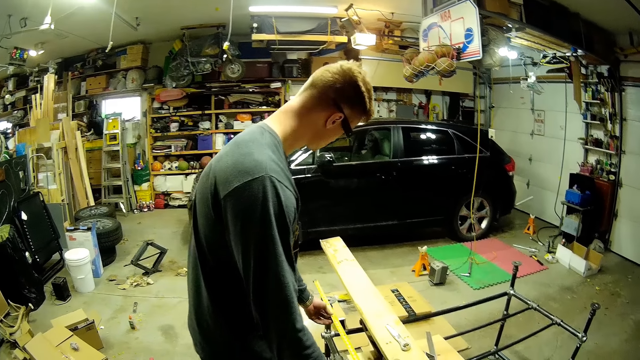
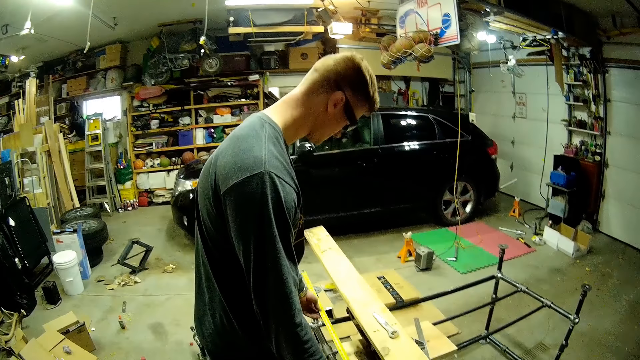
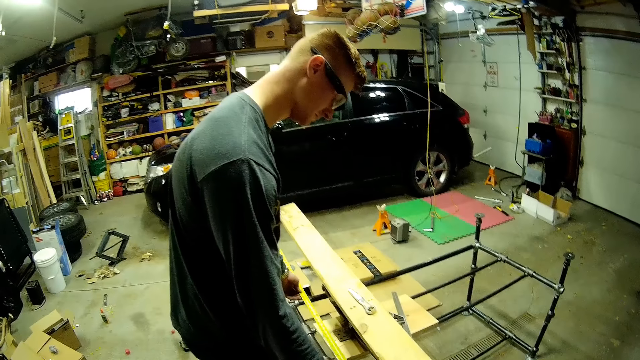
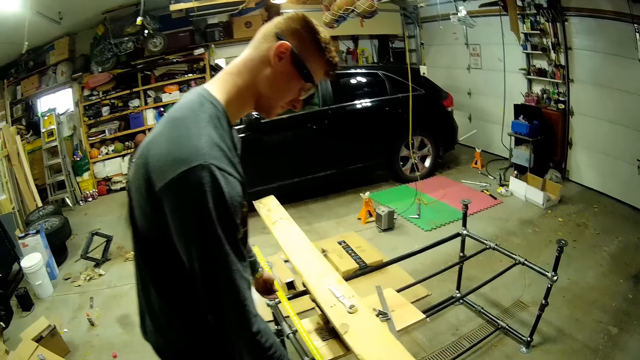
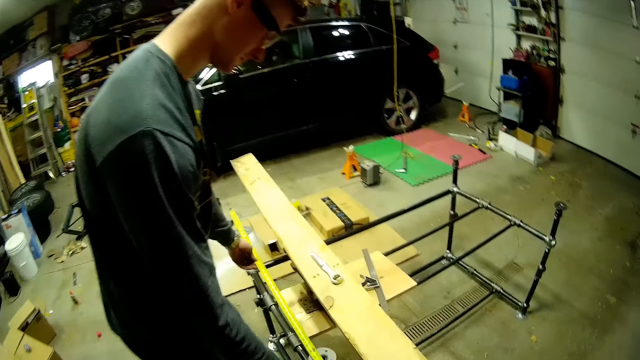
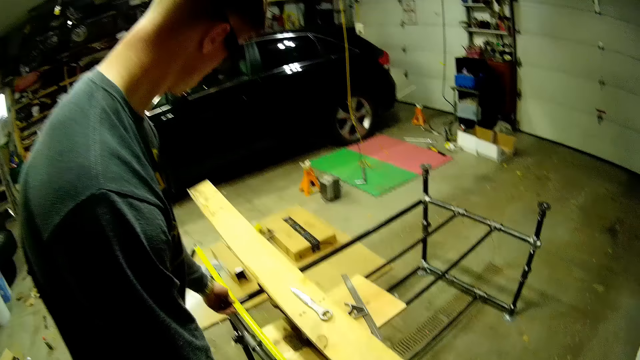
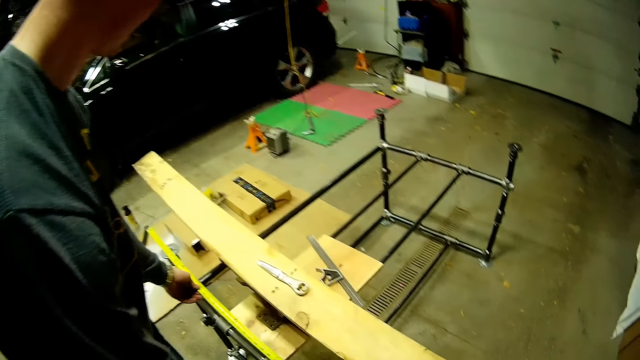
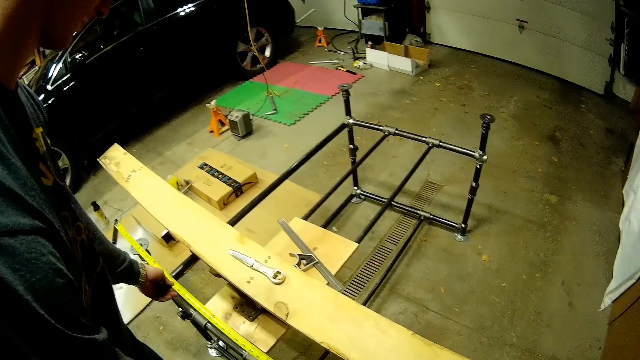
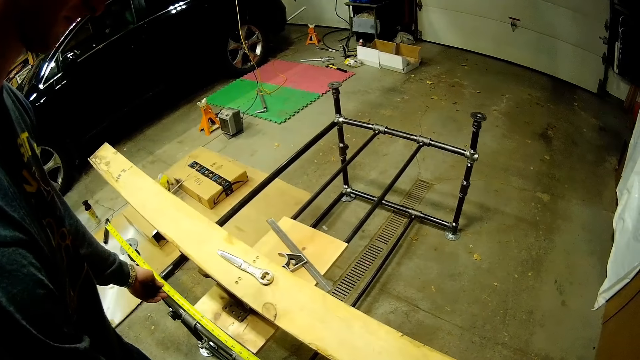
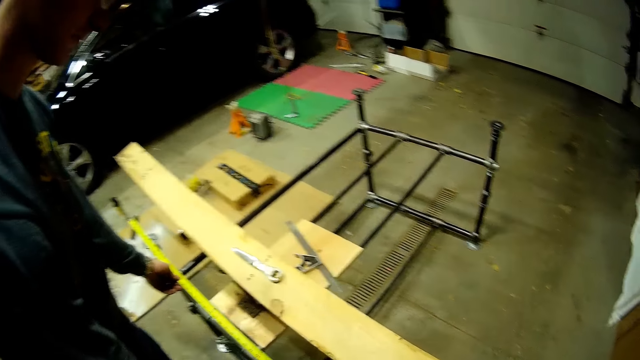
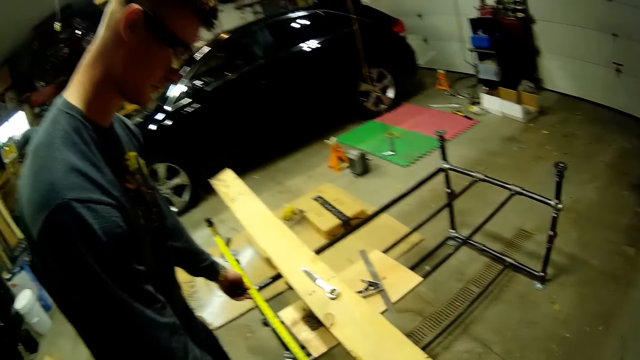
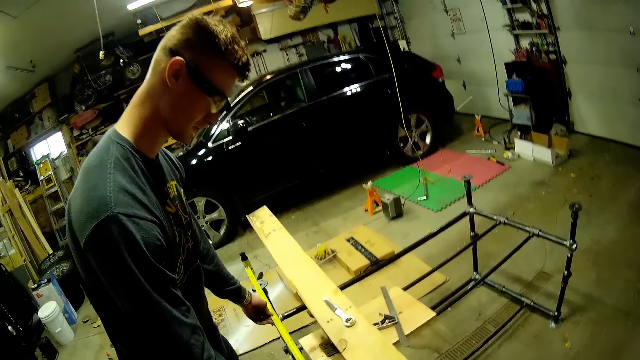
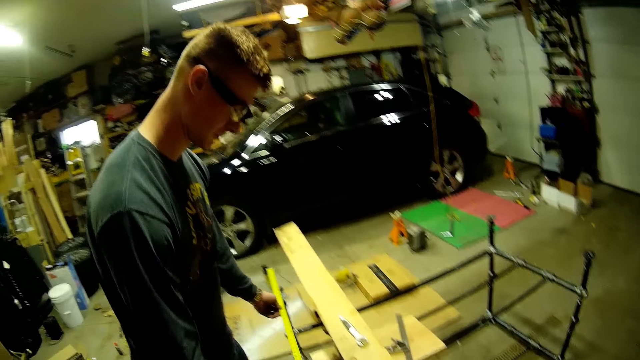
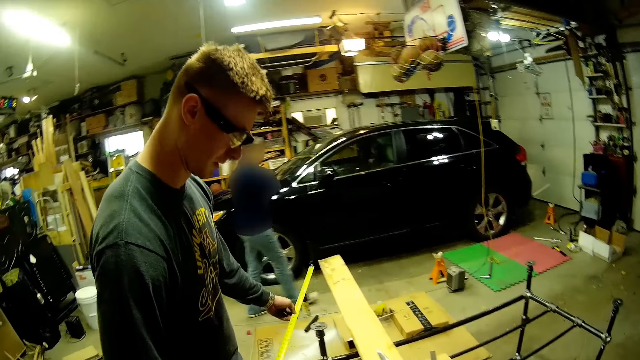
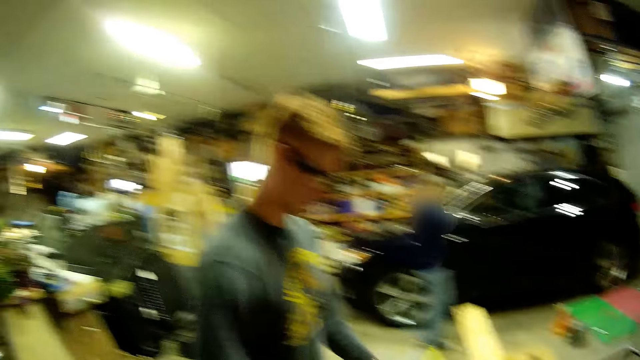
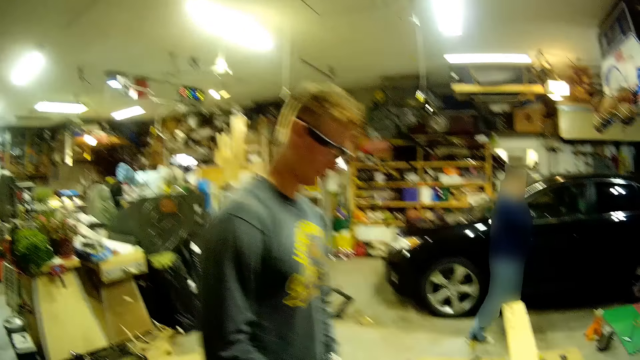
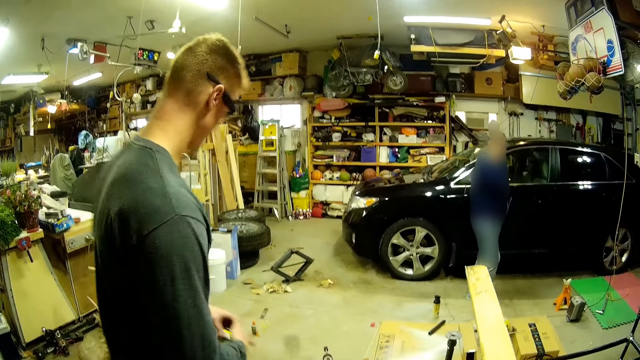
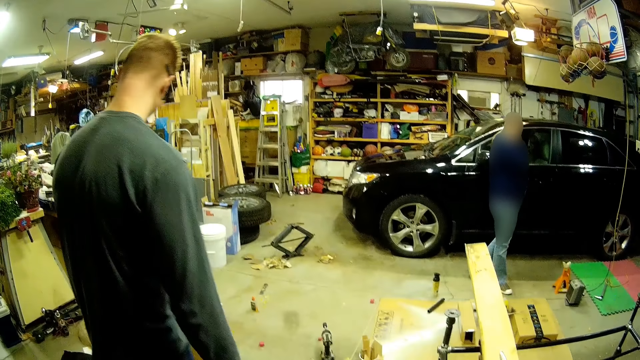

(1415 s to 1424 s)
The man measures the metal stand with the tape rule with both hands. The camera wearer puts the tape measure on the metal. The woman walks in the garage and walks past the camera wearer.

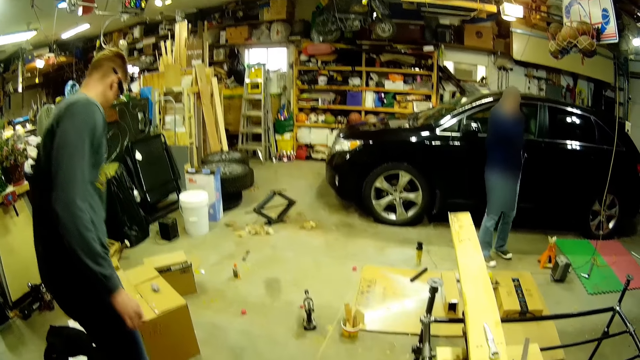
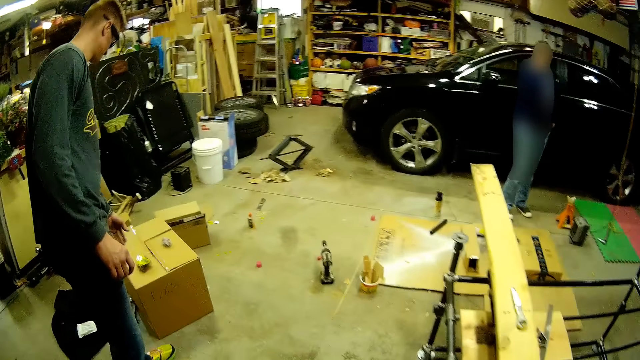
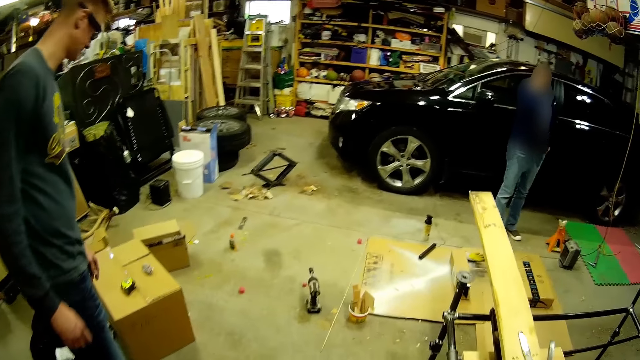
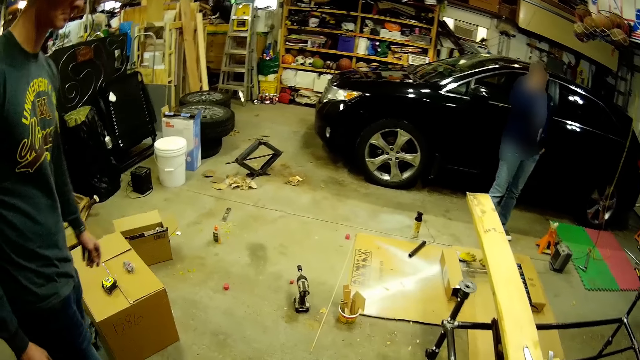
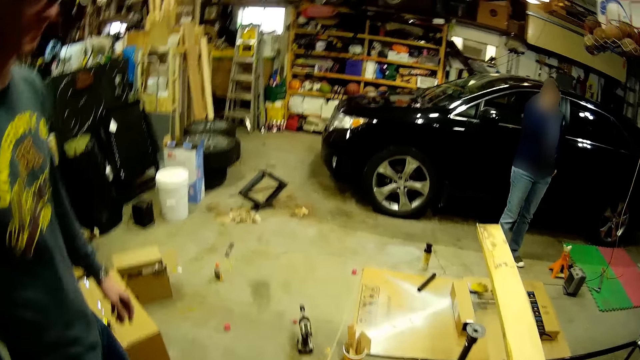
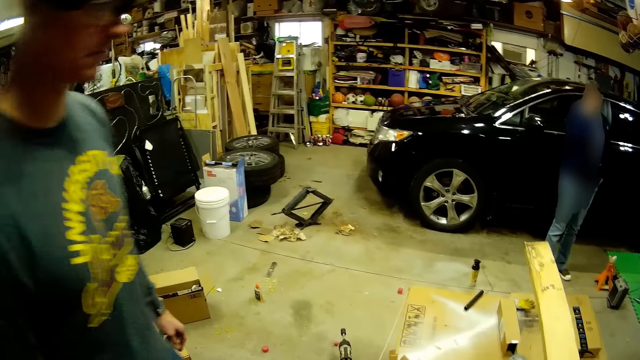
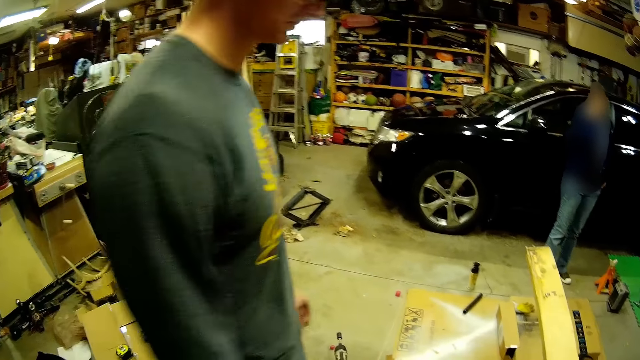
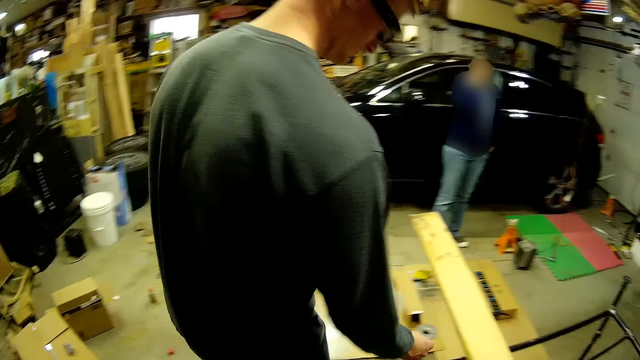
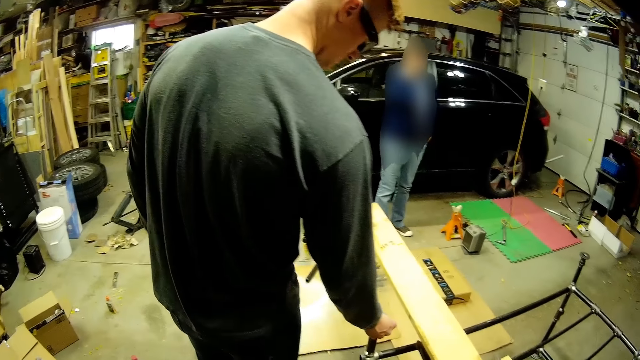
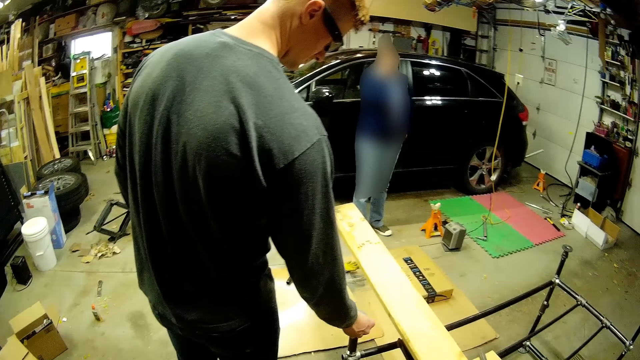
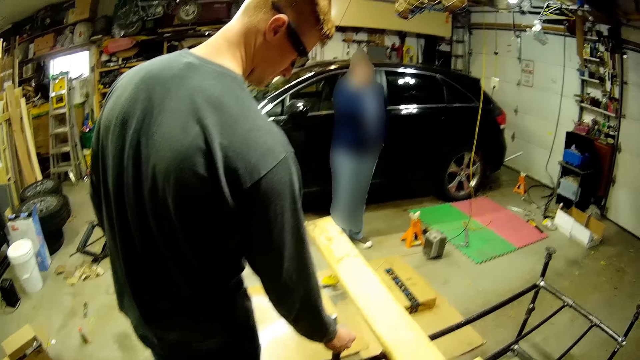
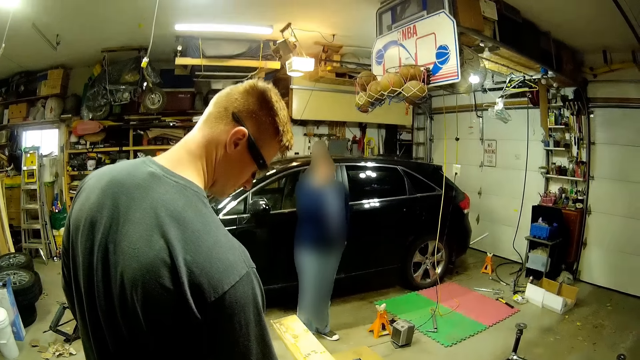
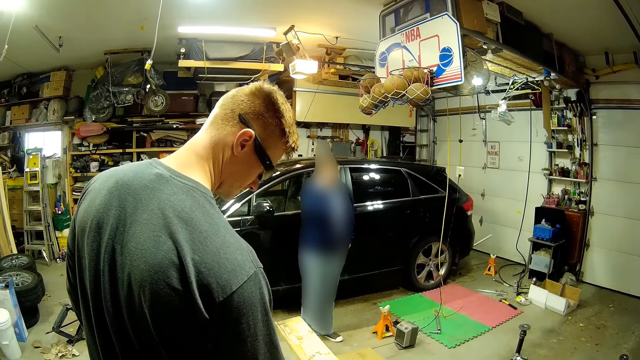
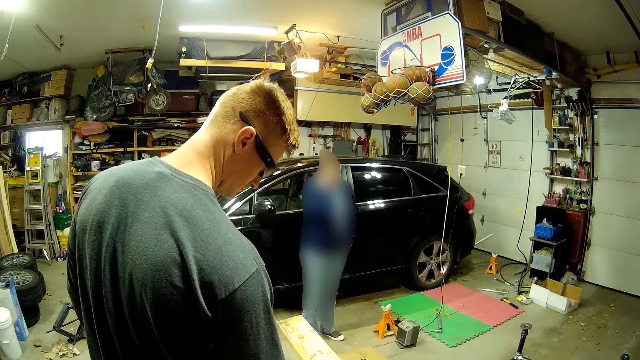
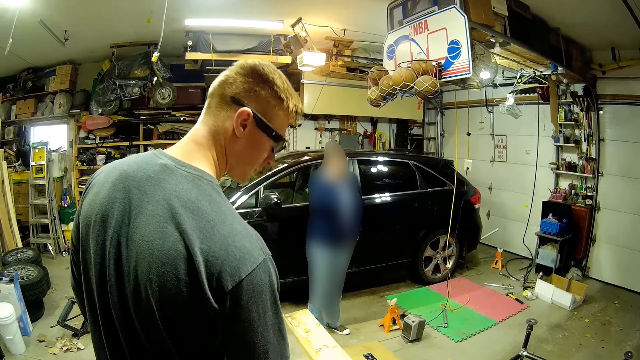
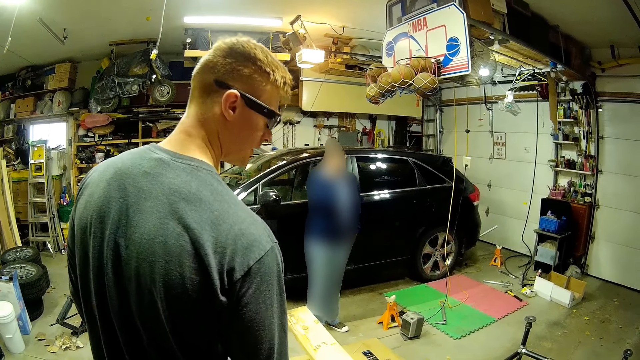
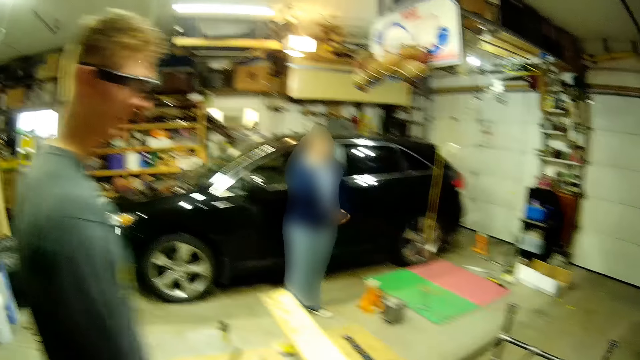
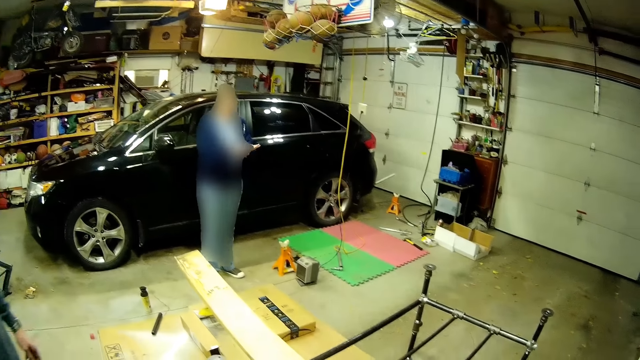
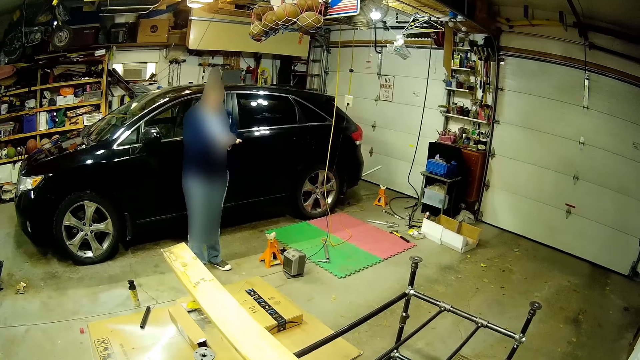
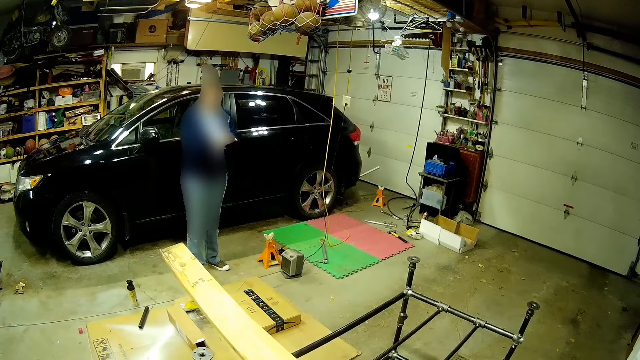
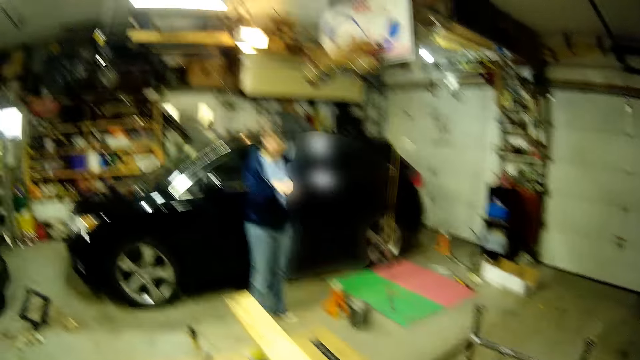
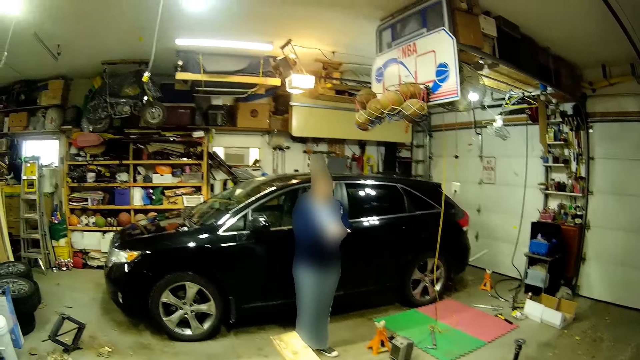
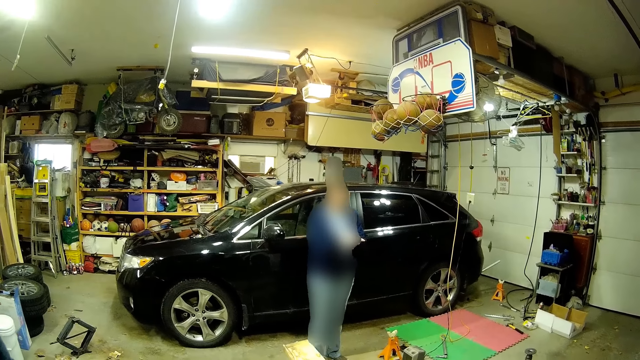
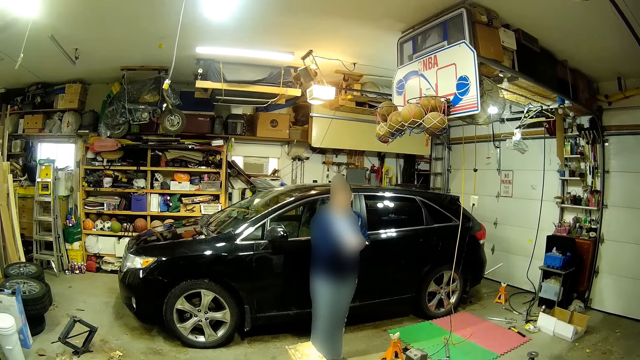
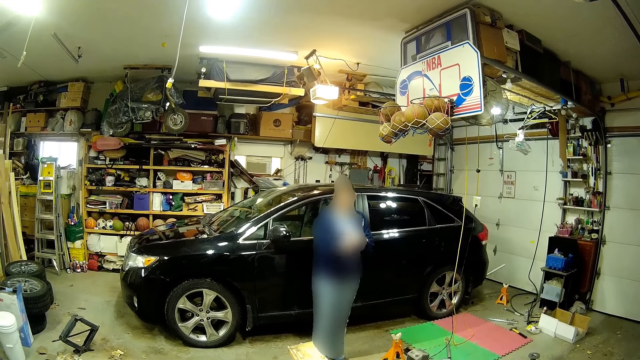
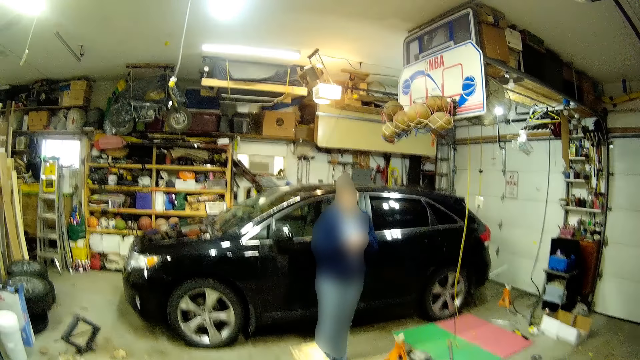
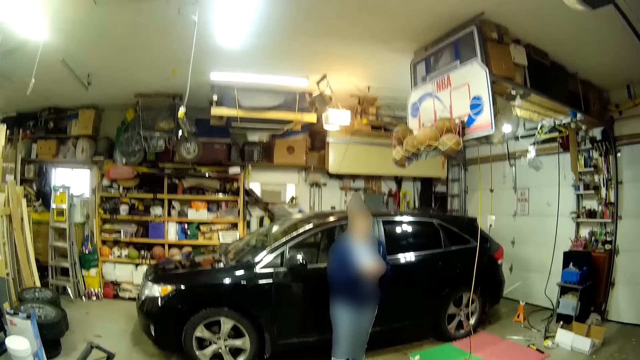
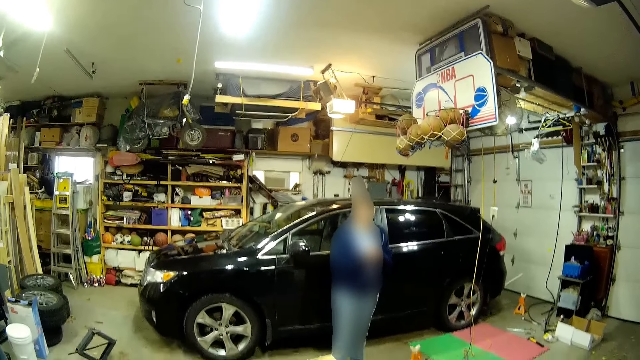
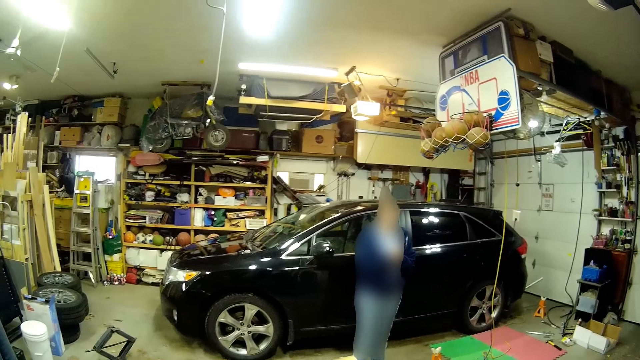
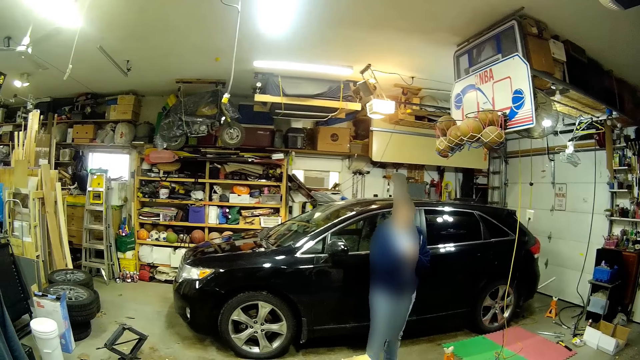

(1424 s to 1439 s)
The man drops the tape rule on a carton box. The camera wearer drops the tape measure on the box. They walk in the workshop. The man touches the column of the metal stand with his right hand. The camera wearer holds the metal. The man moves the hands.
